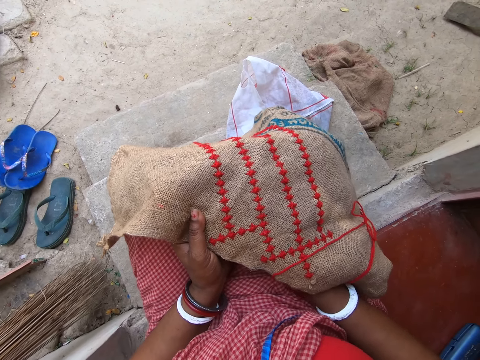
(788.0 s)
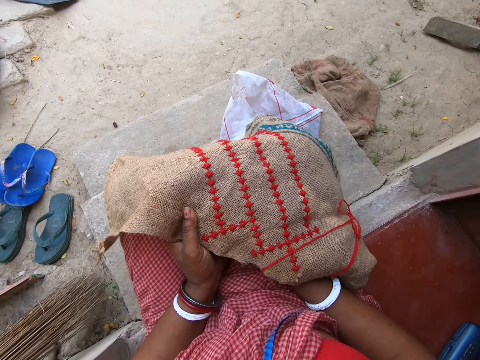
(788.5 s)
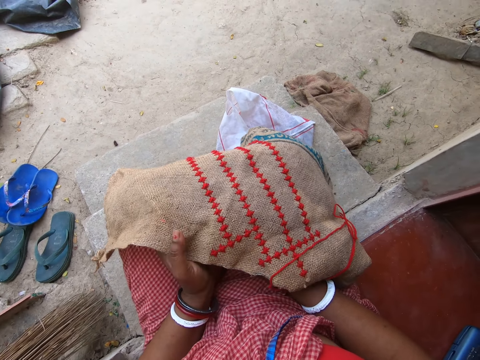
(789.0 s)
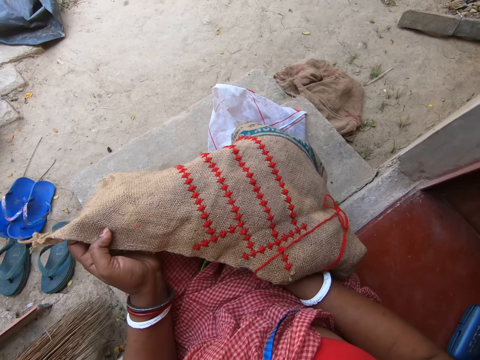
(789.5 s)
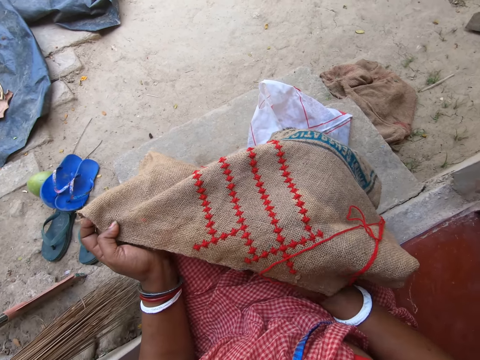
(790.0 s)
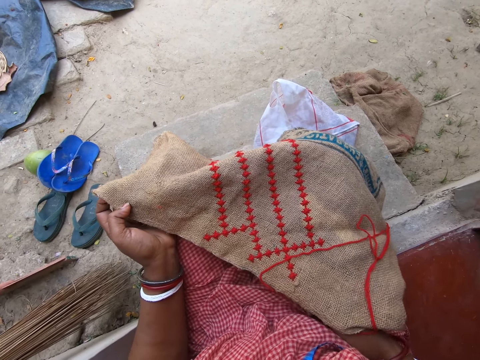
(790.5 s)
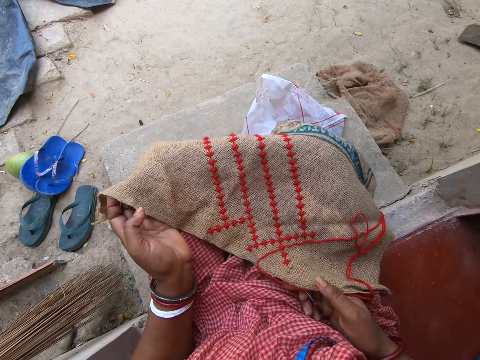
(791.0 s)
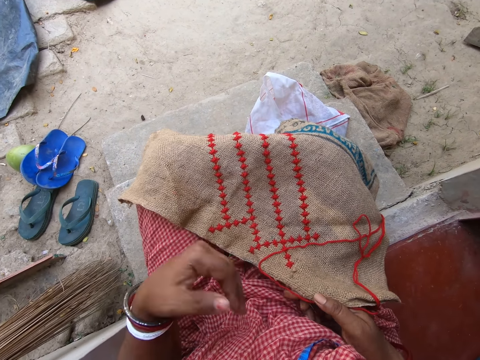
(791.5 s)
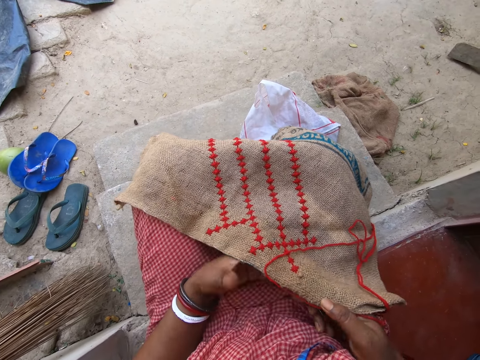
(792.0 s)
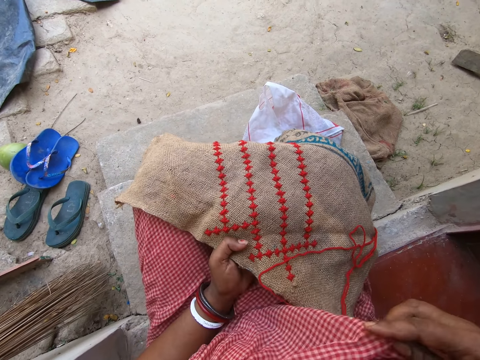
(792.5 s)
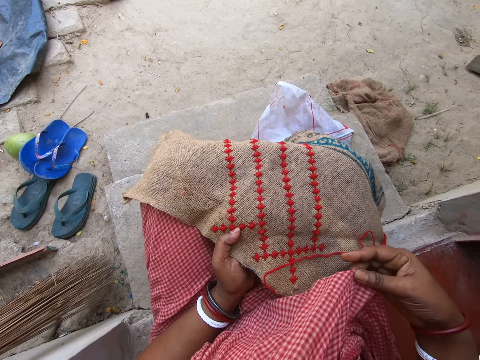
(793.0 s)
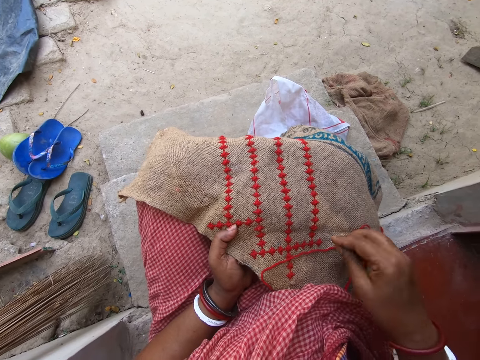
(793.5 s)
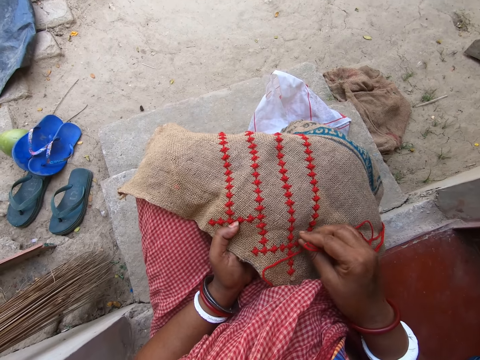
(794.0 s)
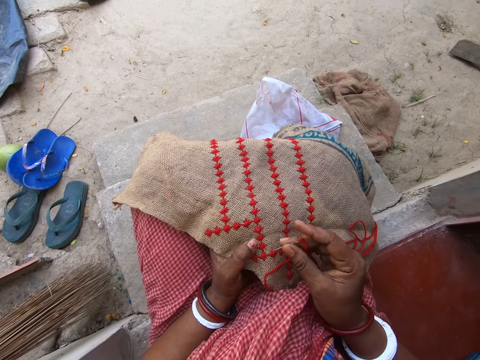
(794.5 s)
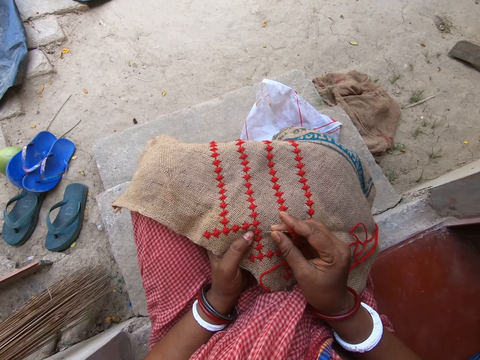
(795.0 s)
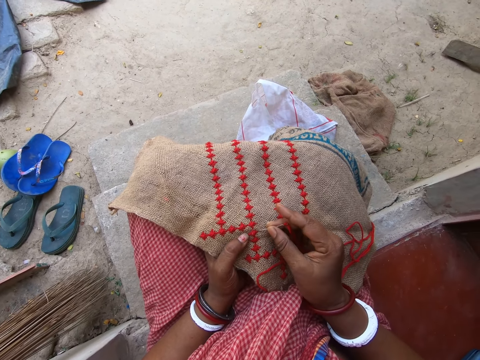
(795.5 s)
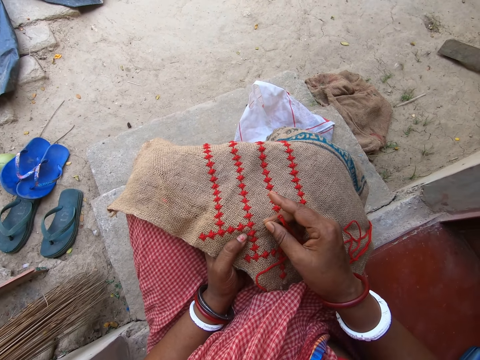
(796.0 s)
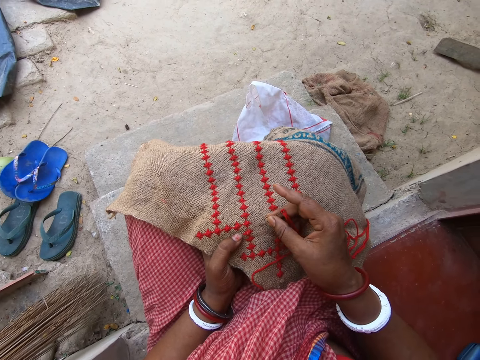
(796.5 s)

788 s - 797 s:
The camera wearer interacts with the woman. She drops the end of the jute sack in her left hand. She passes the end of the jute sack in her right hand to her left hand. She drags the needle in her right hand on the jute sack on her lap.

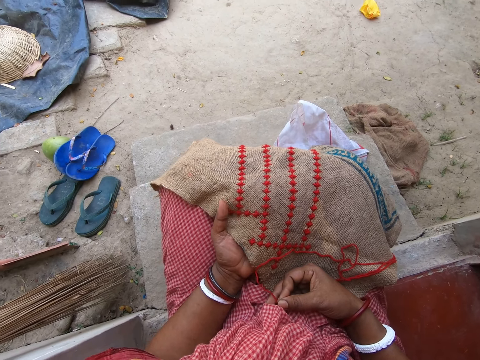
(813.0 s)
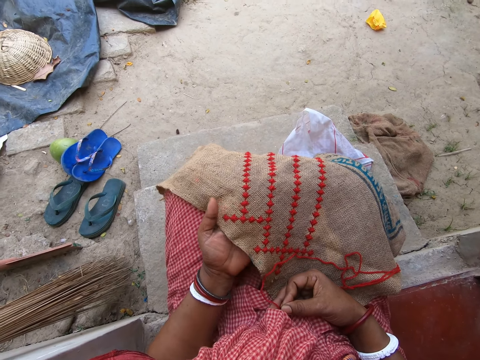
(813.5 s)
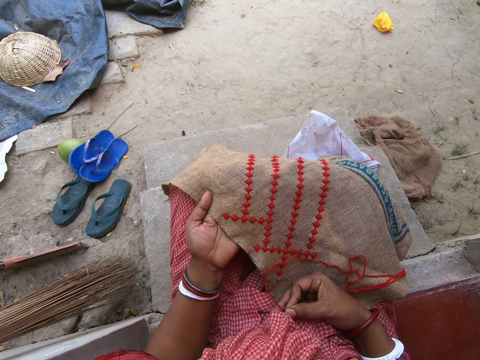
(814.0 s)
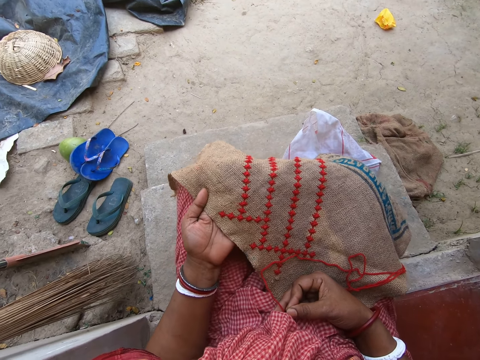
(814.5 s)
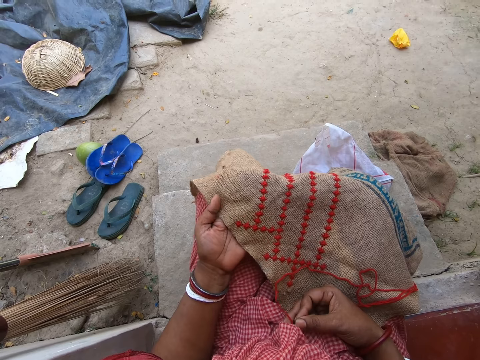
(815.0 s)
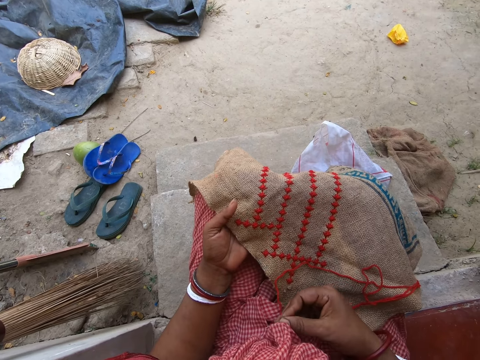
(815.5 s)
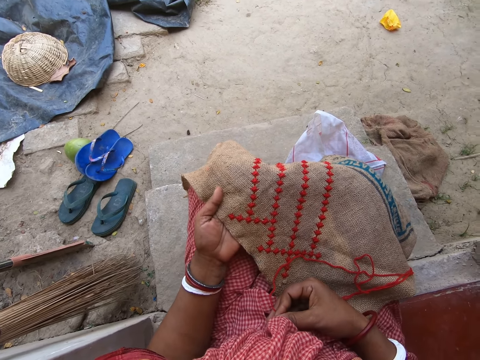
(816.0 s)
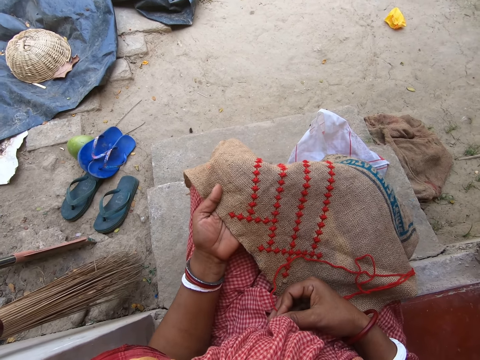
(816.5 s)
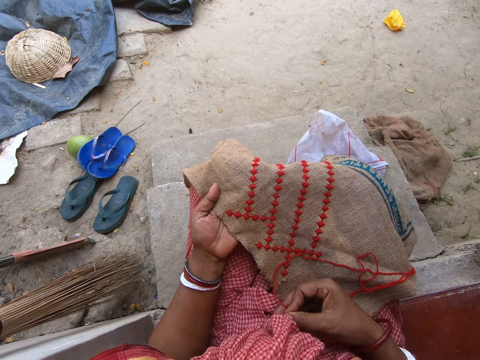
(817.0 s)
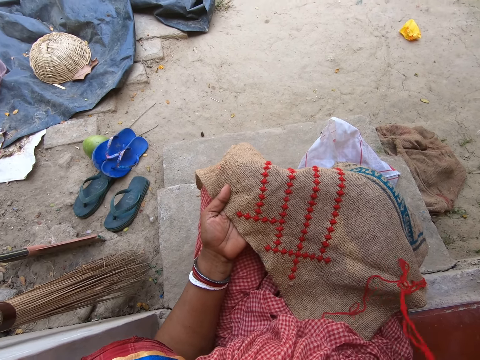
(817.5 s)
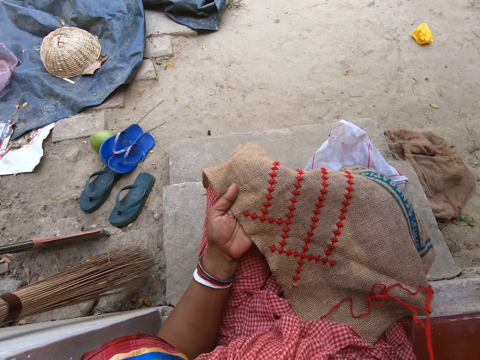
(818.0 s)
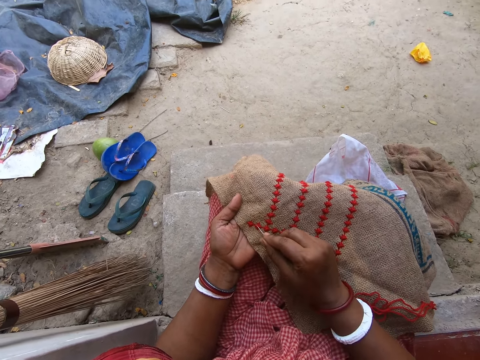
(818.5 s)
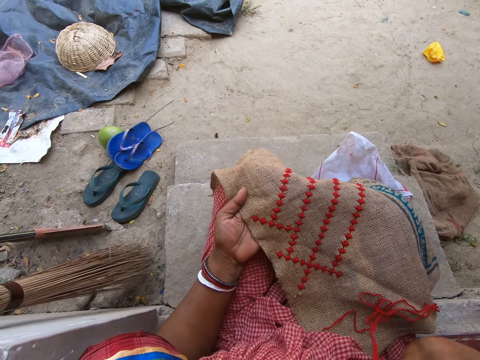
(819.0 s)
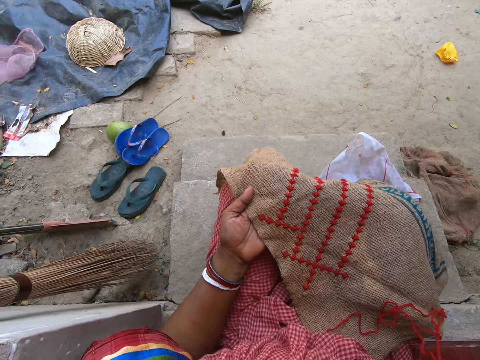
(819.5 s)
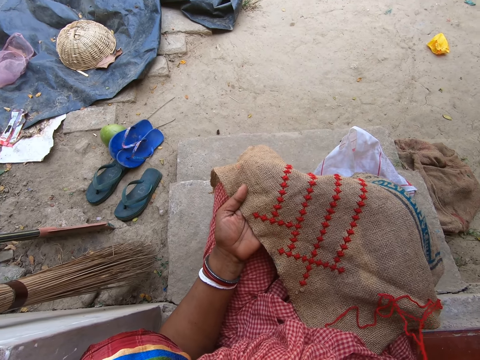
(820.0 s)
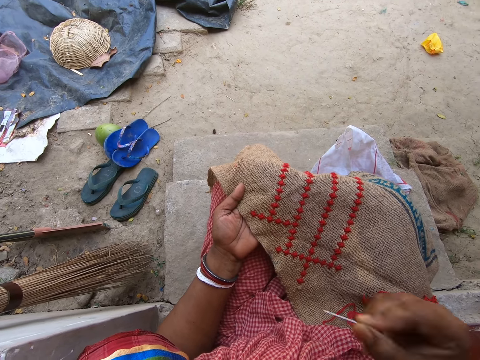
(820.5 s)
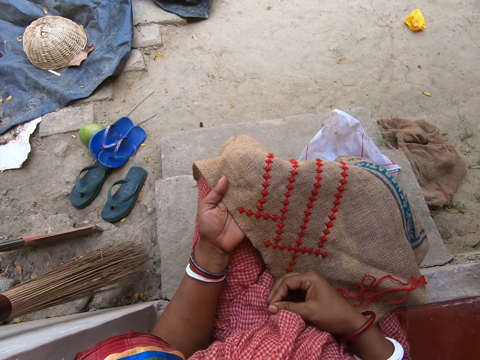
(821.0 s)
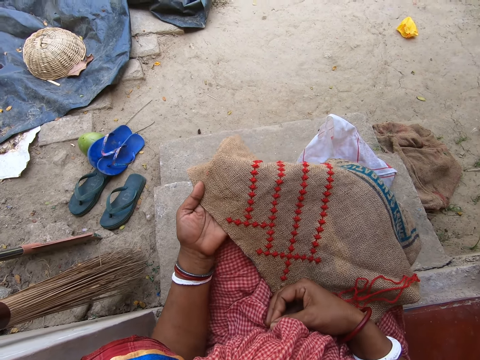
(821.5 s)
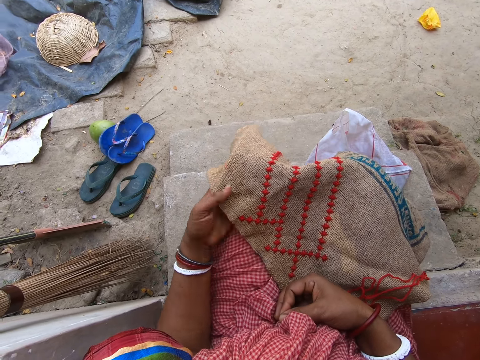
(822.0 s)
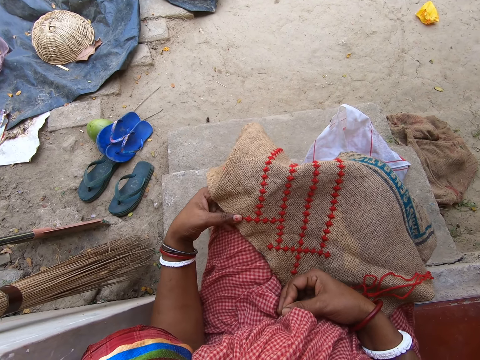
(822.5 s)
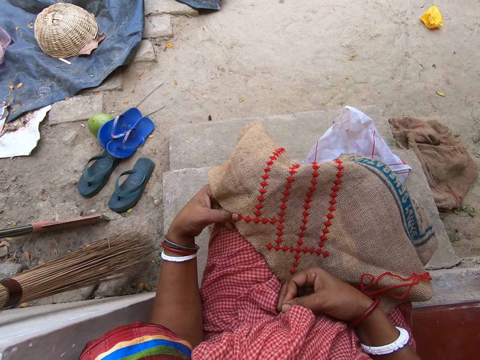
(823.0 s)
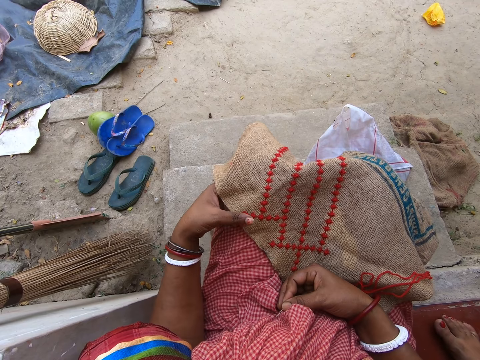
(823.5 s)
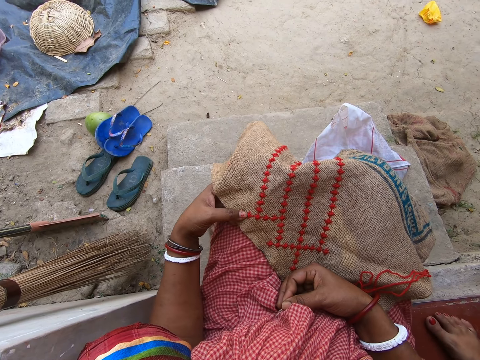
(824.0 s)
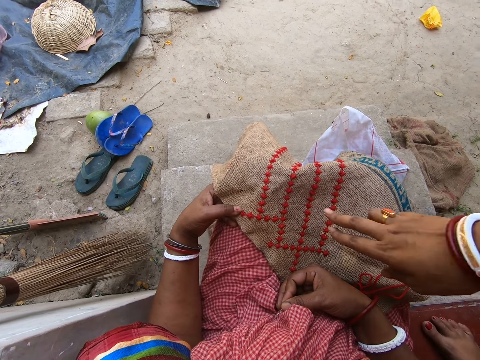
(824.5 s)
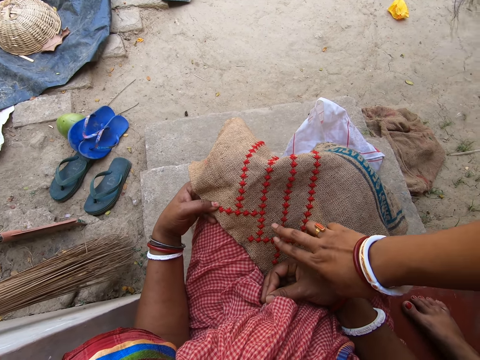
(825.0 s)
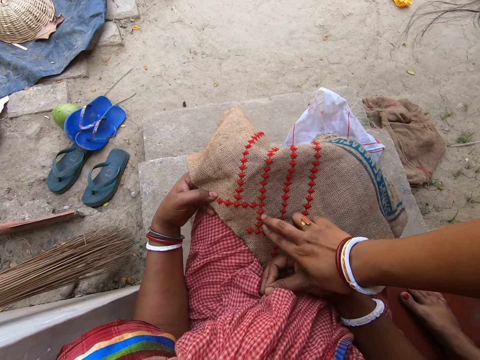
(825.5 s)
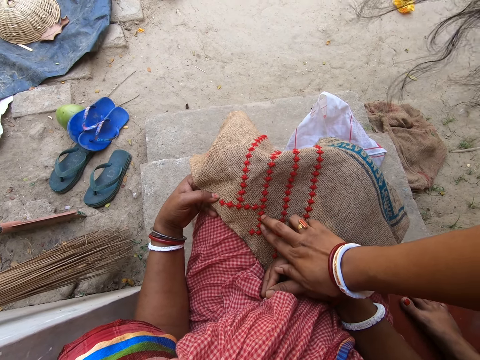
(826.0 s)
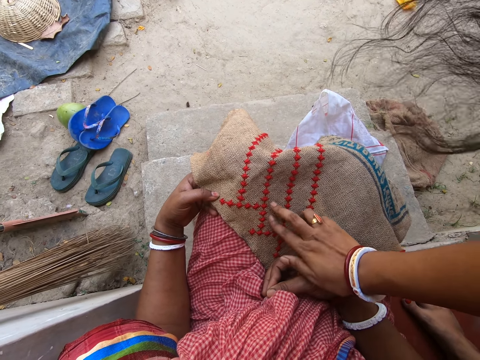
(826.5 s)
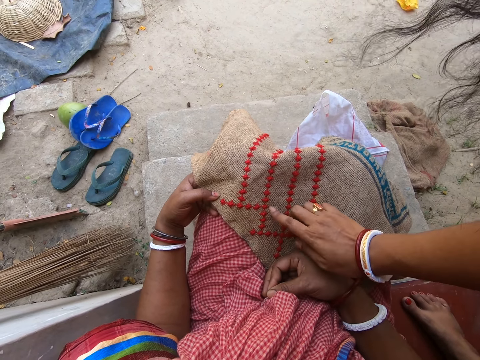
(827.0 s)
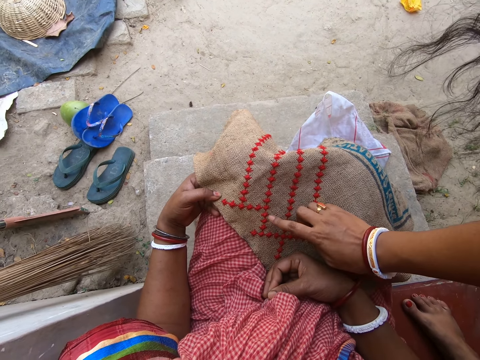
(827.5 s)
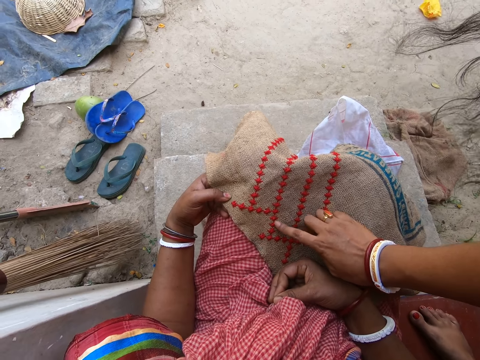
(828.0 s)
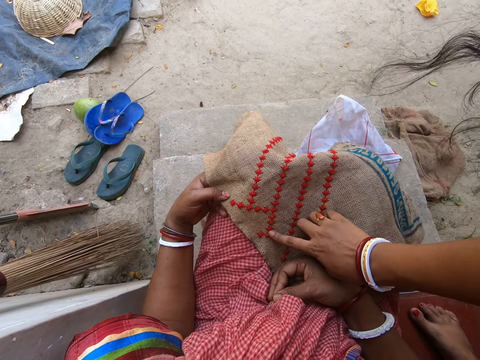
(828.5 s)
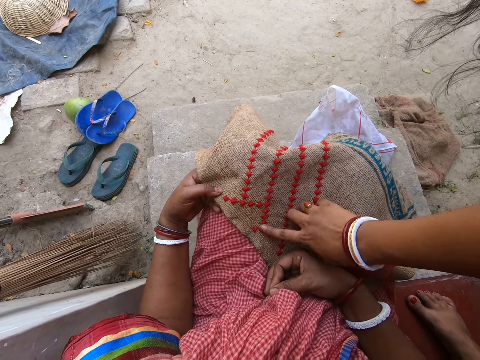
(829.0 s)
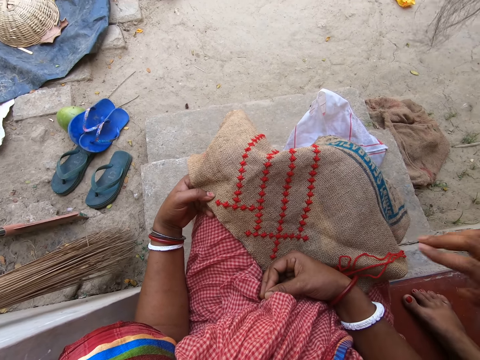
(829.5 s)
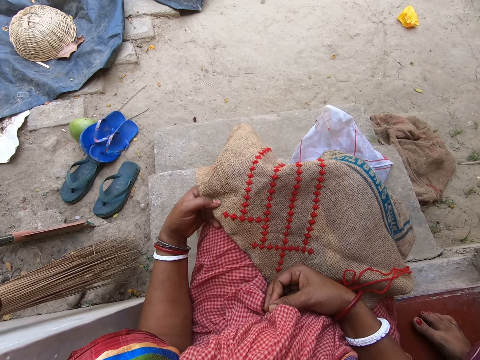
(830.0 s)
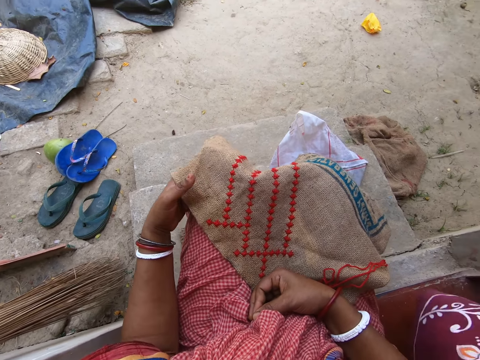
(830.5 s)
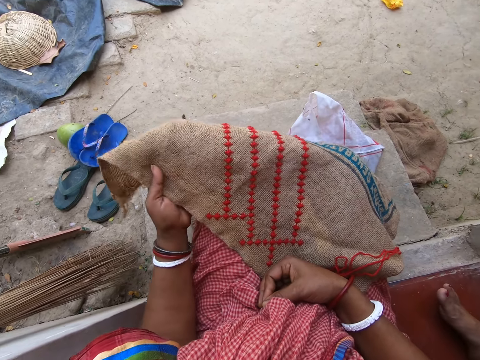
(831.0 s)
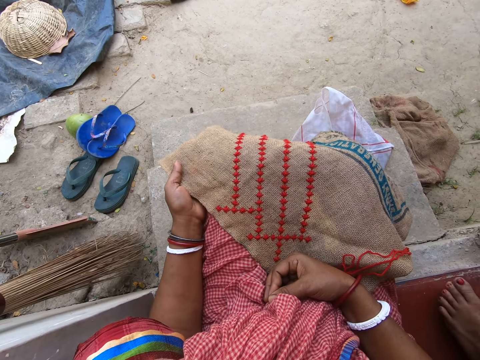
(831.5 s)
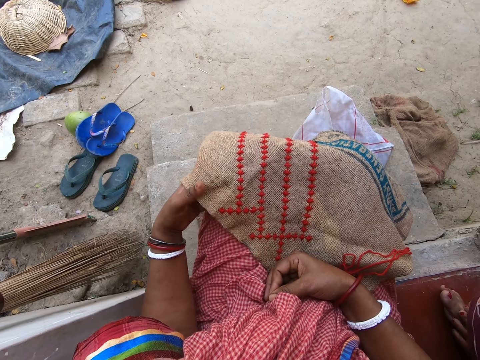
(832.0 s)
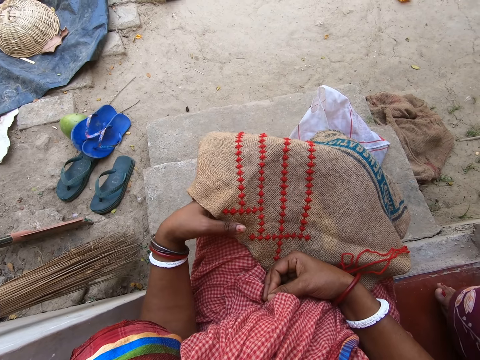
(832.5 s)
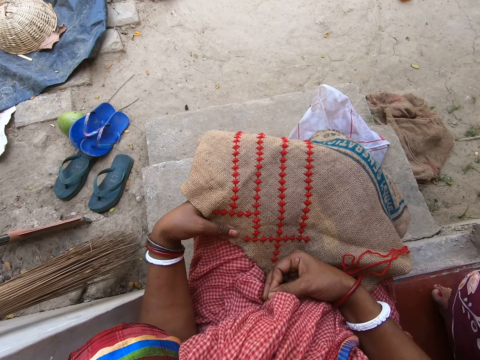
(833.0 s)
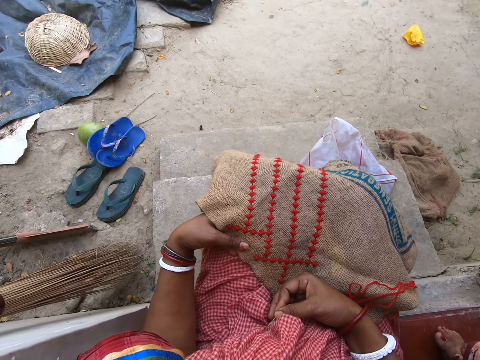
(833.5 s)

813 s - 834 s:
The camera wearer interacts with the woman. She drags the needle in her right hand on the jute sack on her lap. She places her right hand on her lap. She rubs her left thumb on the jute sack on her lap. The woman touches the jute sack on her lap with her right hand and points at the sack designs. The camera wearer dialogues with the woman. She adjusts the embroidery with her left hand. She holds the sack cloth.
